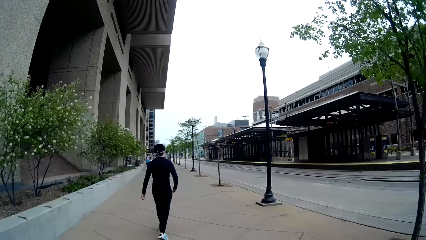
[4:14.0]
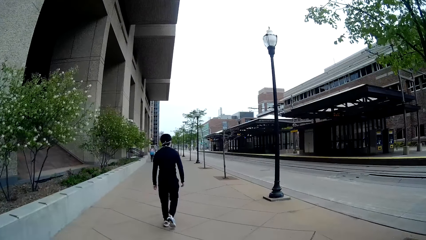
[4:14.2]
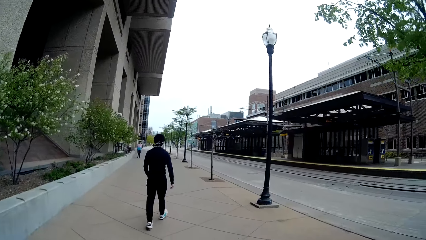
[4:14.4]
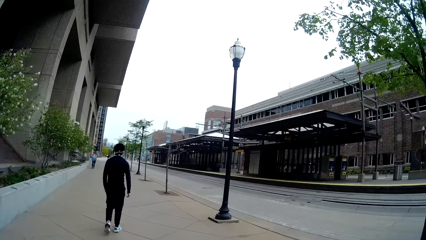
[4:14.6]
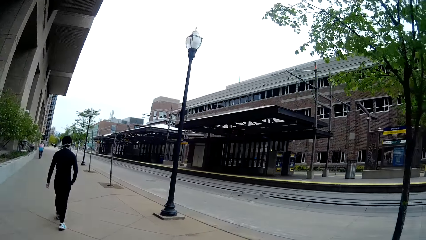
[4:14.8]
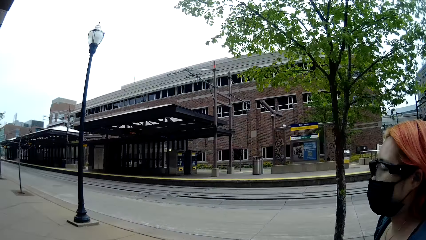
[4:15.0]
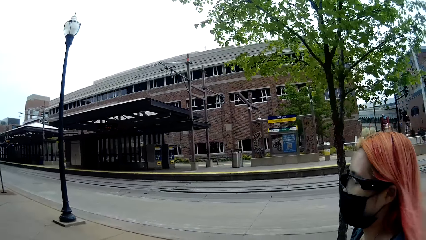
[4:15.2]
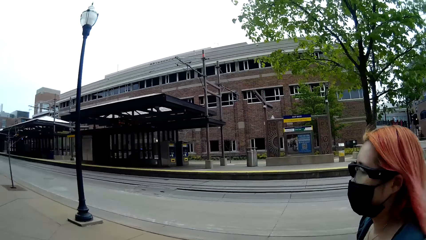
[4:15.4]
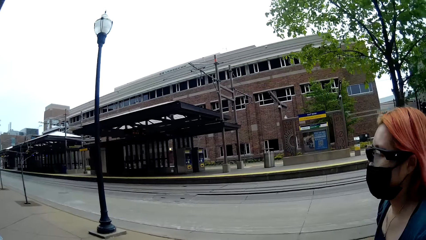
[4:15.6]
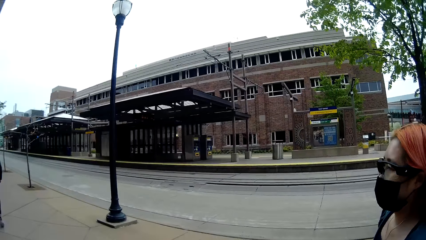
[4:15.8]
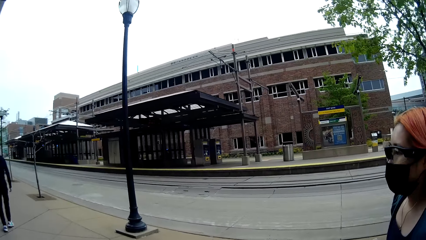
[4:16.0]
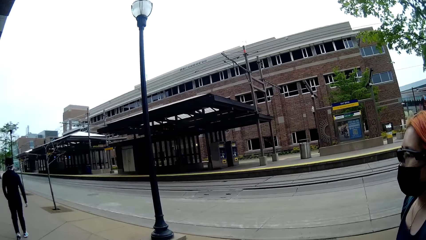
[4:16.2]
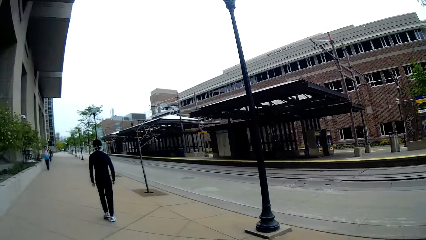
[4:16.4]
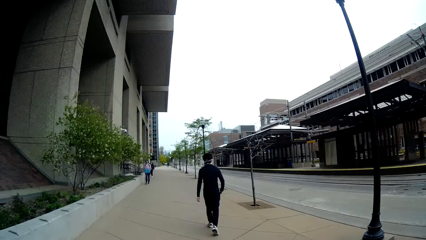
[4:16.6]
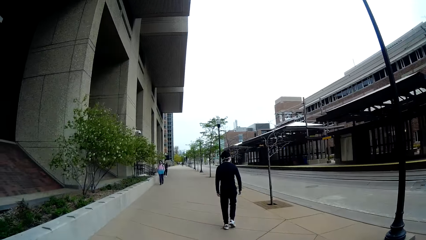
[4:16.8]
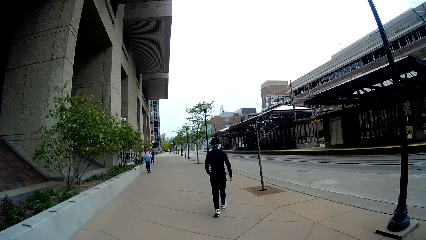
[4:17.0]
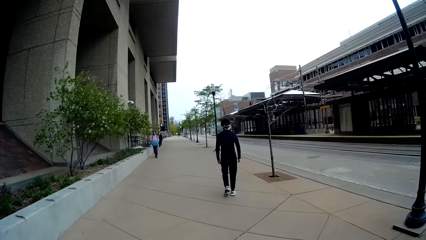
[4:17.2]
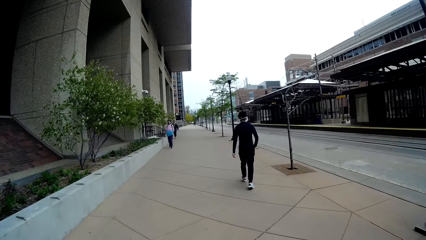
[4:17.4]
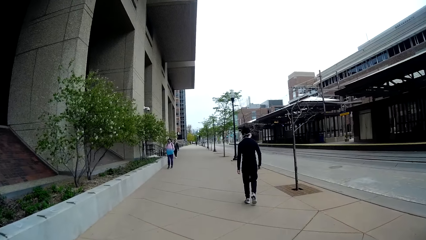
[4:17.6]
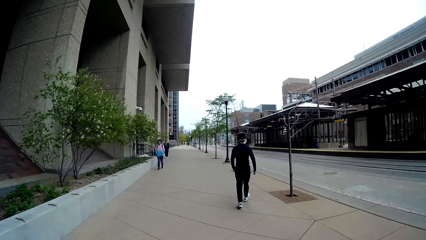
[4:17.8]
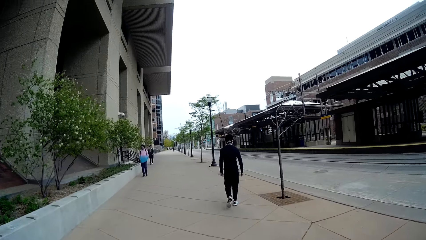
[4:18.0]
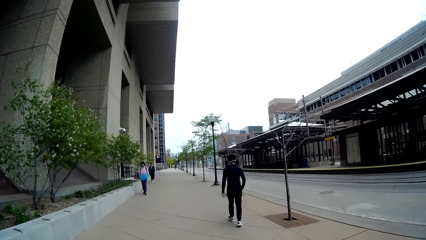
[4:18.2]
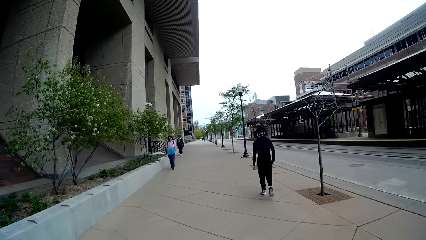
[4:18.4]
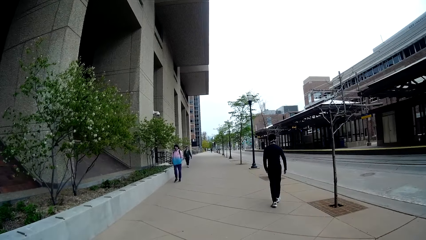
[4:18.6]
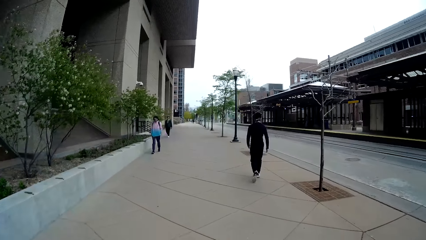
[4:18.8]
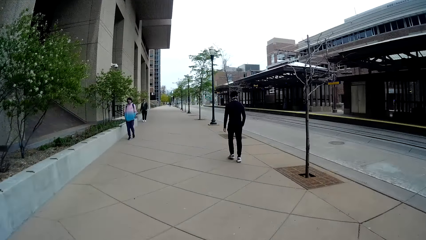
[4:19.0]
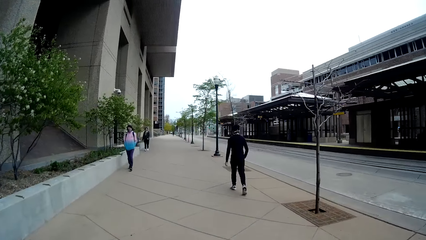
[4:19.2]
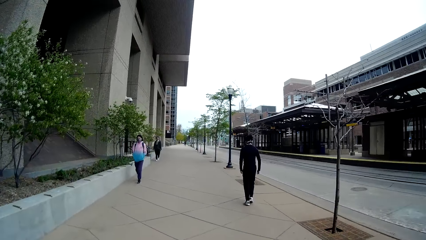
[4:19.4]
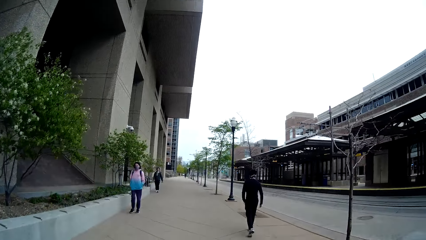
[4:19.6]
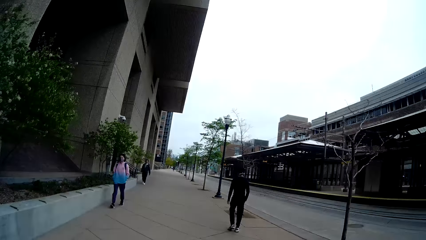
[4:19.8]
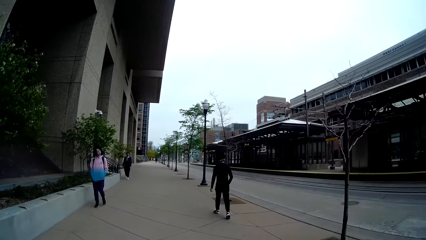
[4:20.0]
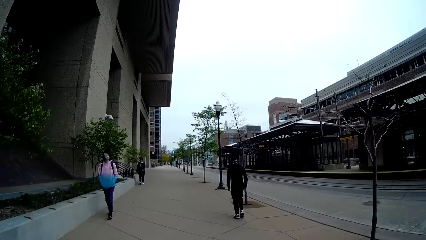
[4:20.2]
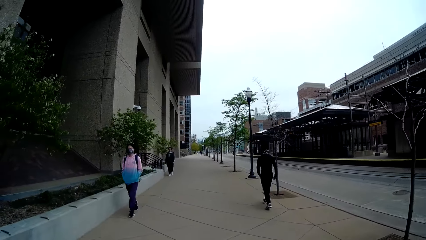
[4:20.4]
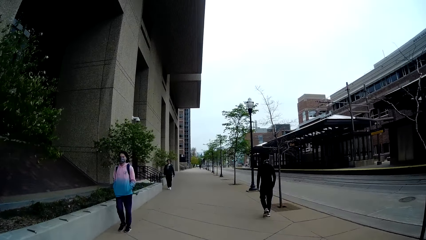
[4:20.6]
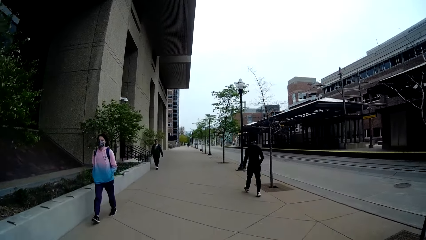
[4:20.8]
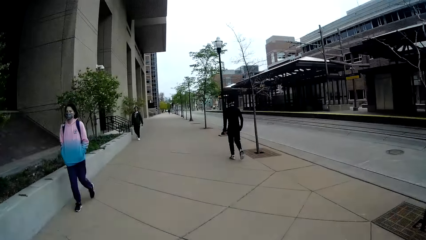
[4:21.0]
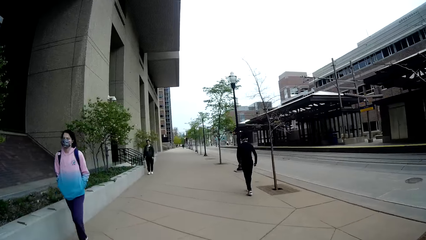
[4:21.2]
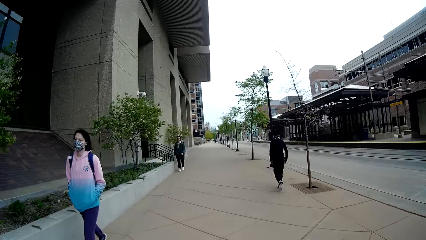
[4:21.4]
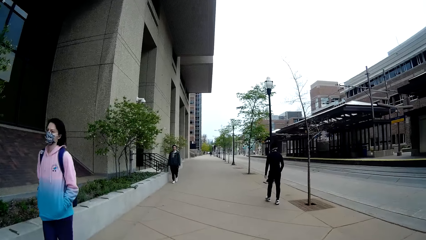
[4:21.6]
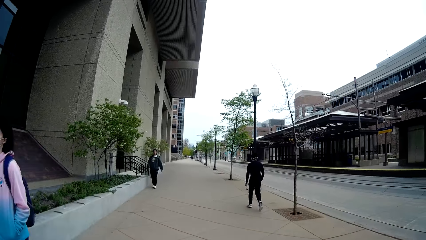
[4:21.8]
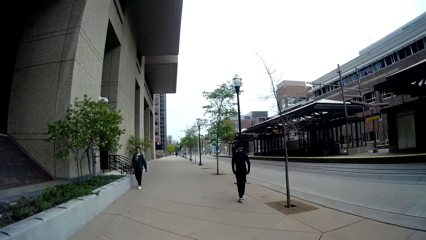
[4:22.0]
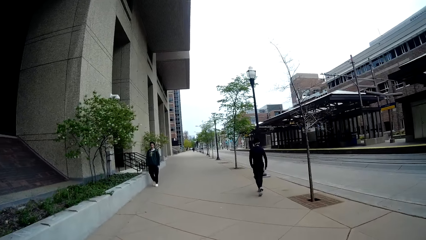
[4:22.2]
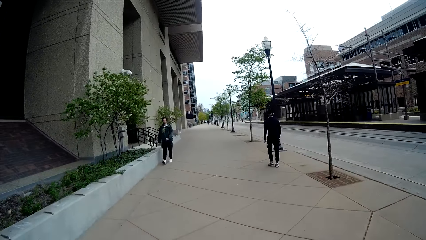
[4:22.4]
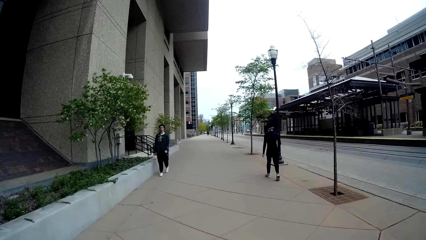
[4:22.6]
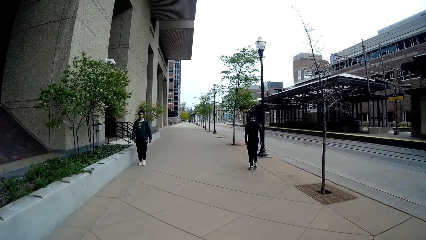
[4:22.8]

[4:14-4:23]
The camera wearer stares at the lady. They stare at the road.

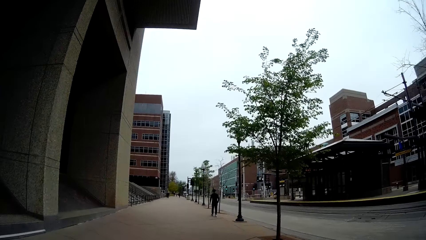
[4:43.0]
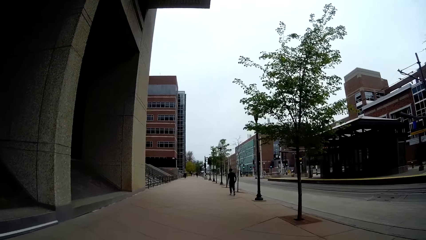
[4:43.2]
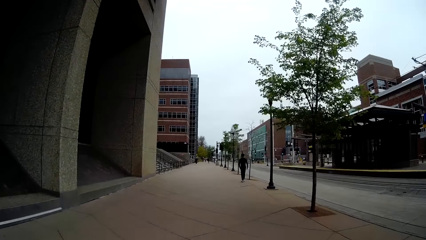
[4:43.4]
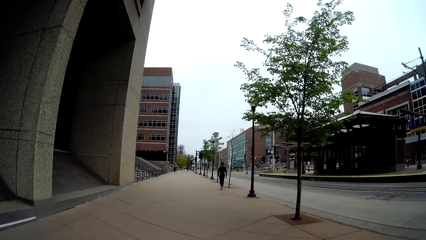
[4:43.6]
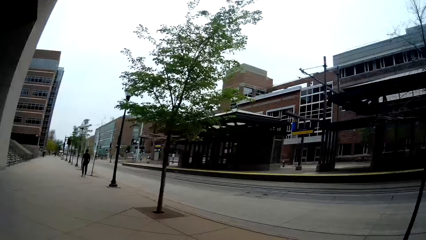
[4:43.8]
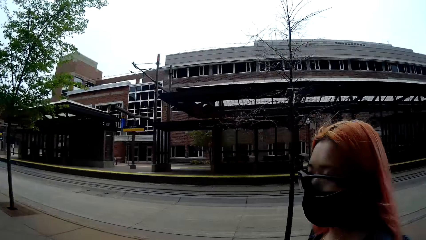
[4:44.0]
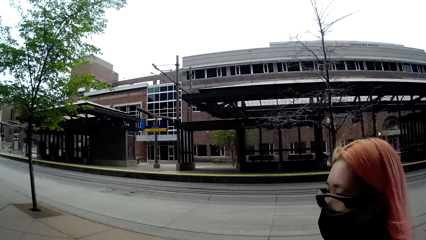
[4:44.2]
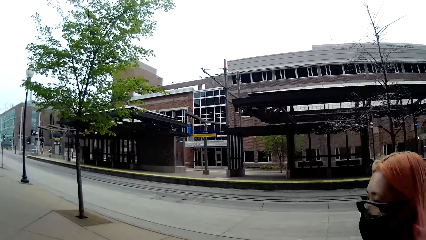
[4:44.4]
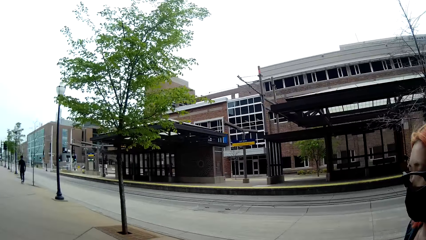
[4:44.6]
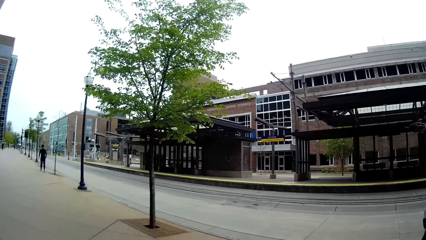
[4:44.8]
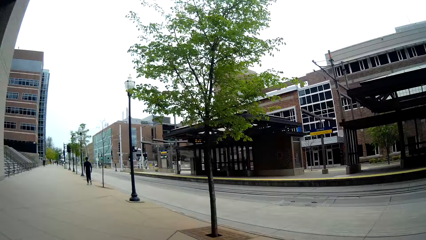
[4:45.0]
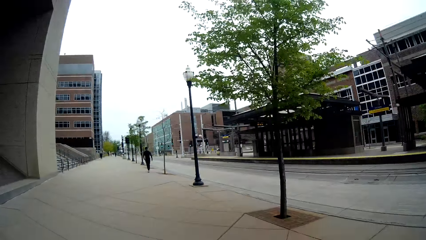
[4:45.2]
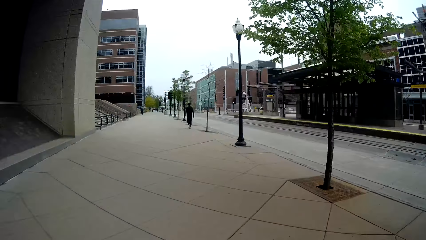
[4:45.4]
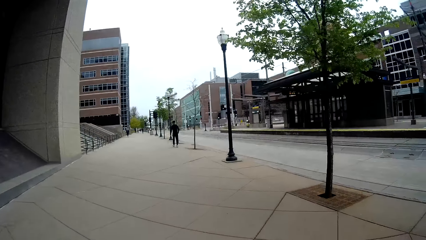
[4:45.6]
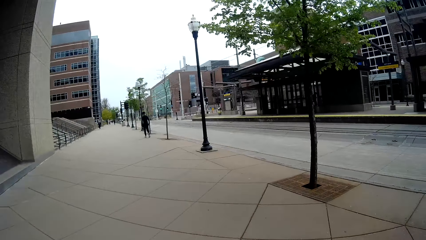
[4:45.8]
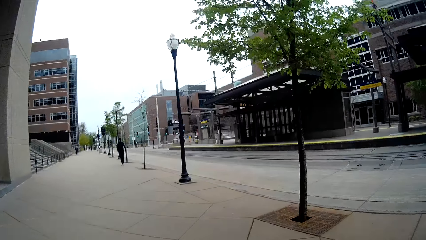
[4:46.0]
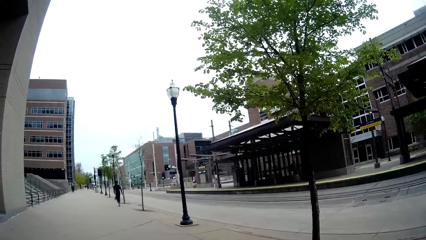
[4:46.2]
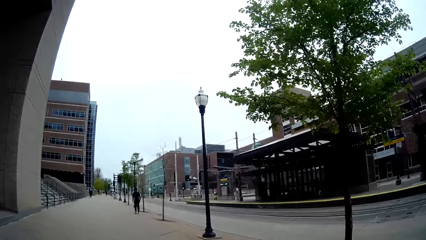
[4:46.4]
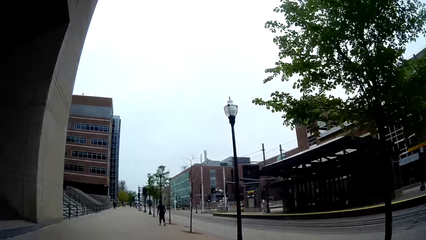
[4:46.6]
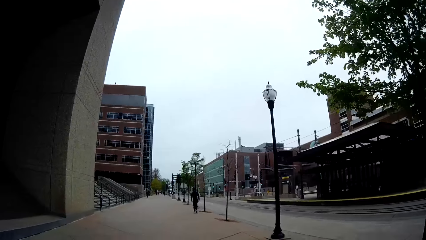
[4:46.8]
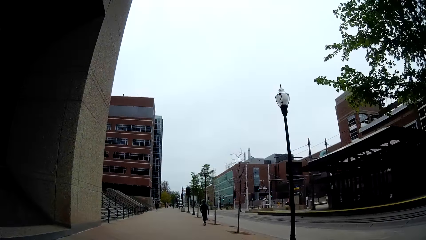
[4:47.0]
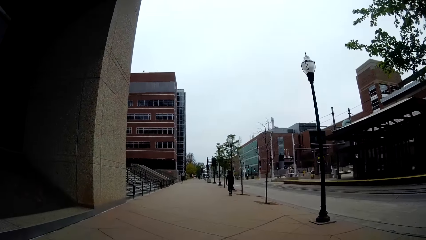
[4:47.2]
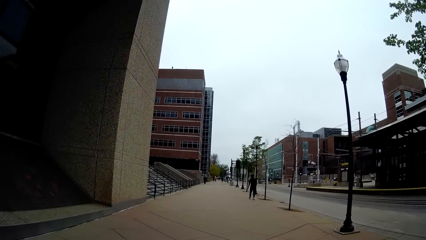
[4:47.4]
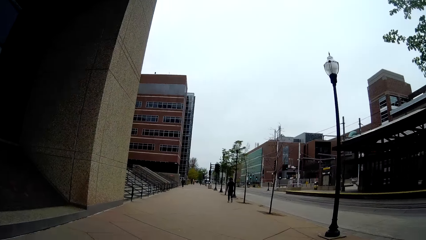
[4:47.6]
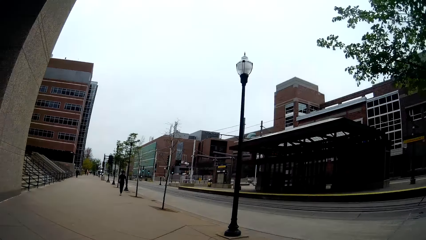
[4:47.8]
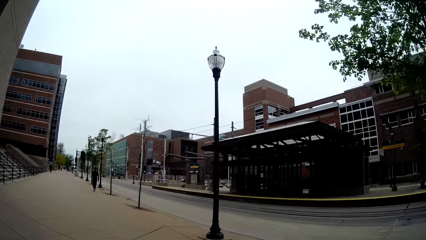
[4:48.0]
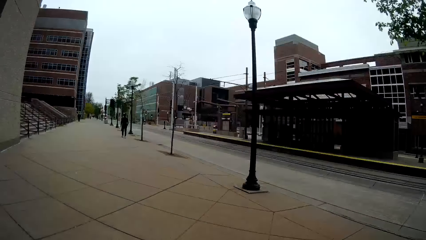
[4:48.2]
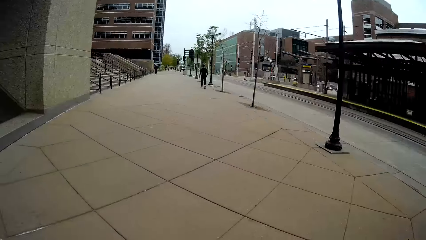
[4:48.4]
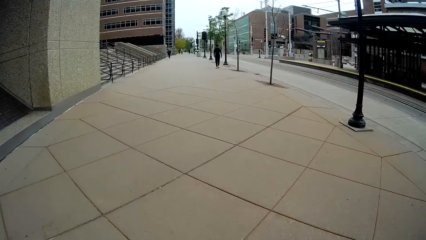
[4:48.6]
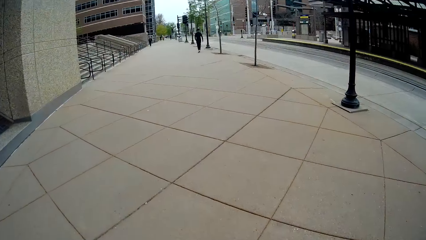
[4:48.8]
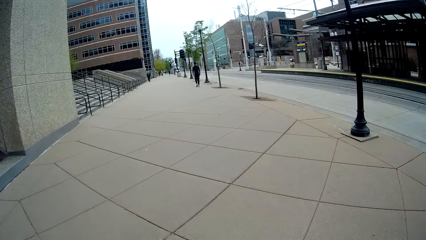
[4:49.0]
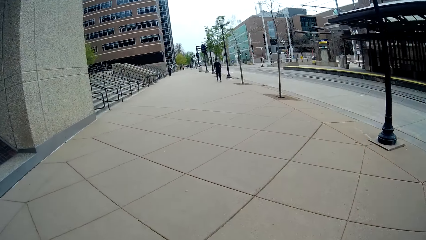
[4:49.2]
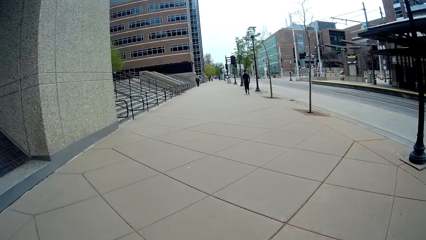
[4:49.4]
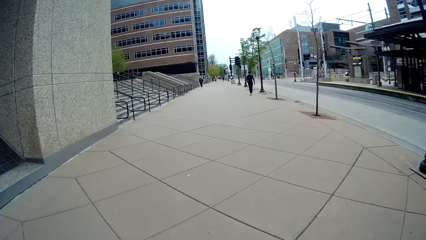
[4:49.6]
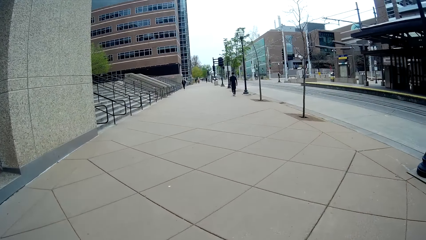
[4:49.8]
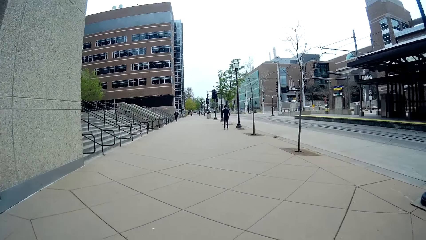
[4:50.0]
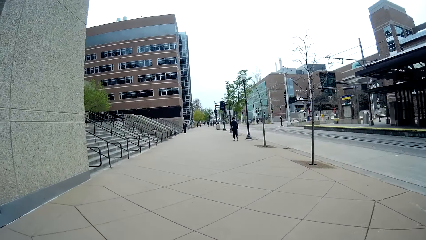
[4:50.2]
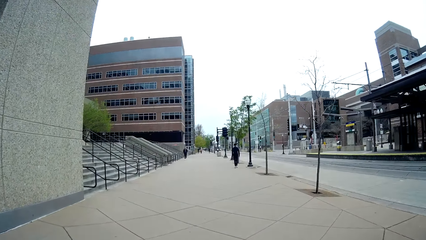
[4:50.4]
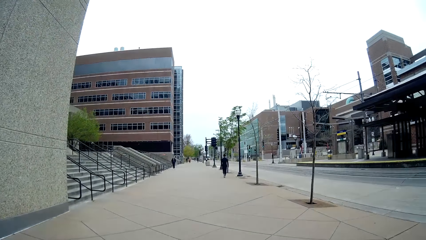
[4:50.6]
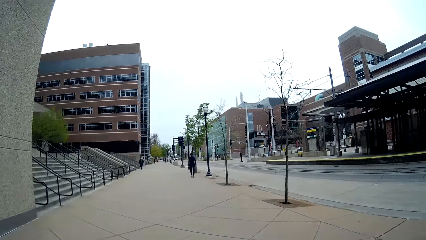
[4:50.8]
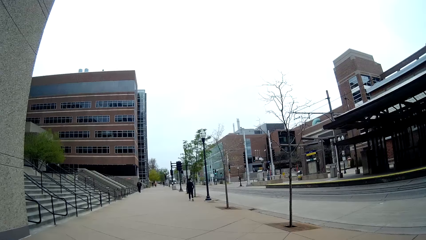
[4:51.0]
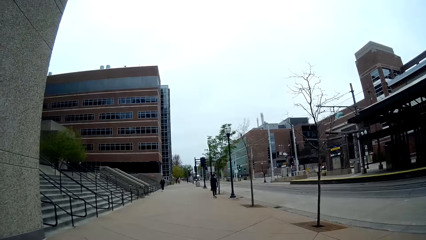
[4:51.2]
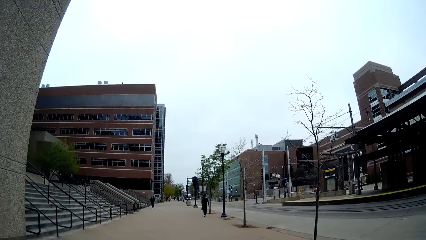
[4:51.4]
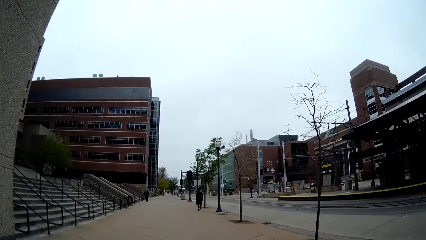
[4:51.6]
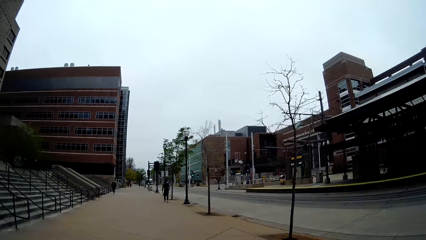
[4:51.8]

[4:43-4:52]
The camera wearer stares at the lady.
